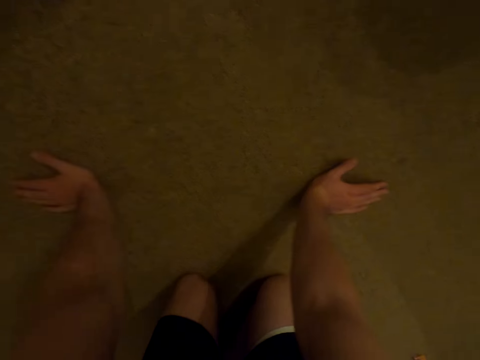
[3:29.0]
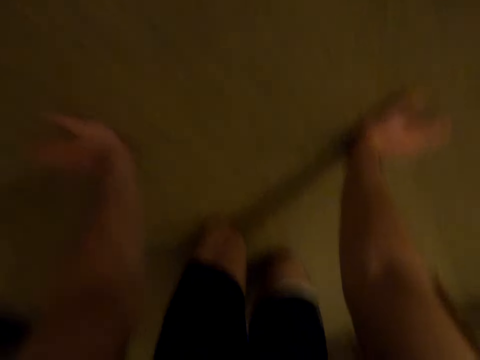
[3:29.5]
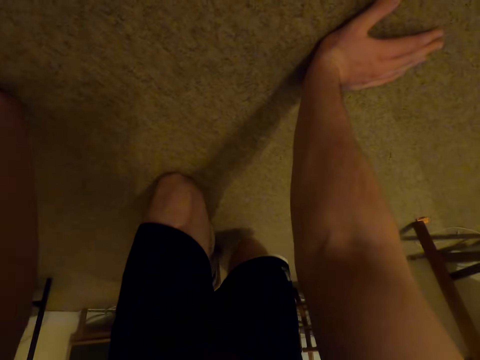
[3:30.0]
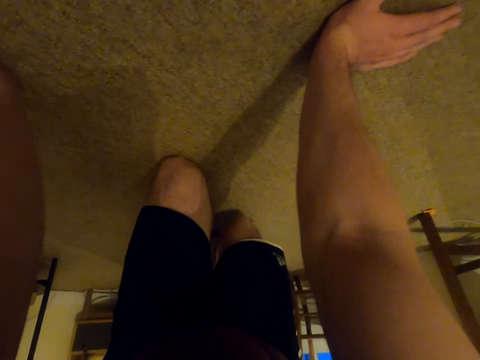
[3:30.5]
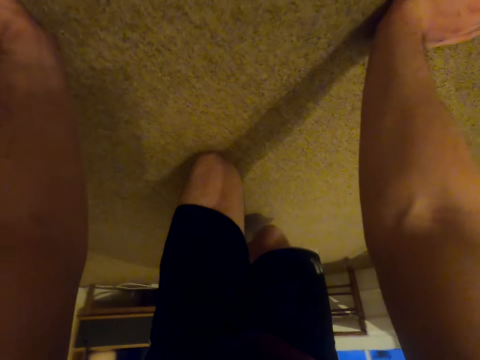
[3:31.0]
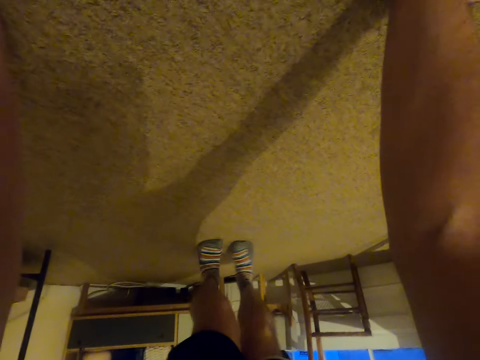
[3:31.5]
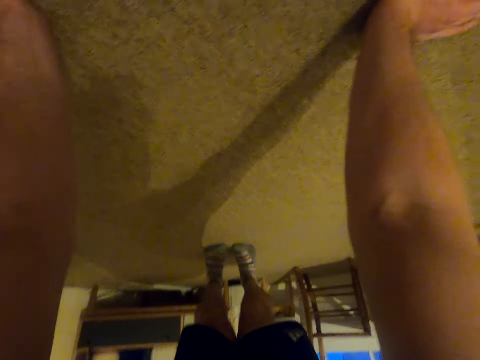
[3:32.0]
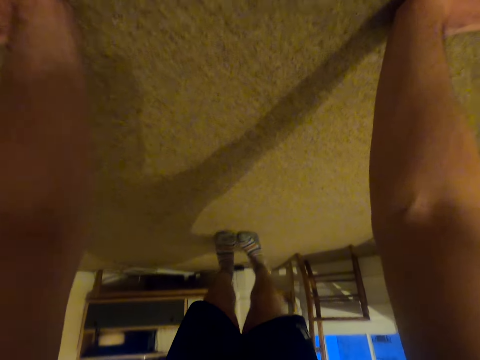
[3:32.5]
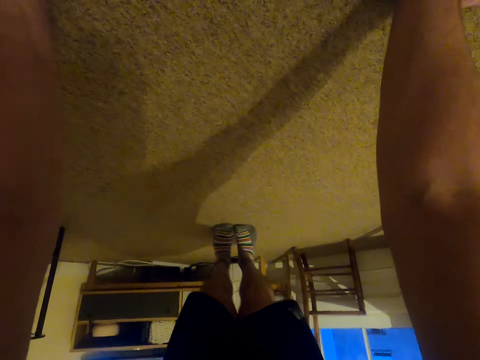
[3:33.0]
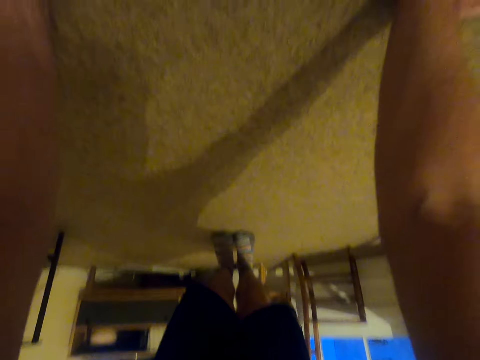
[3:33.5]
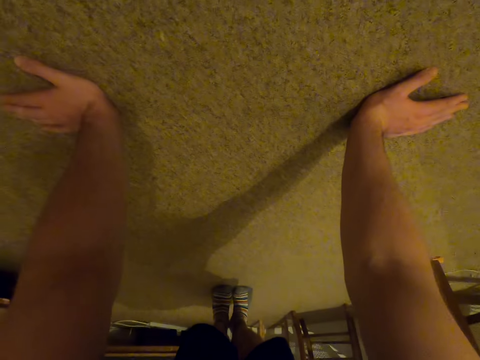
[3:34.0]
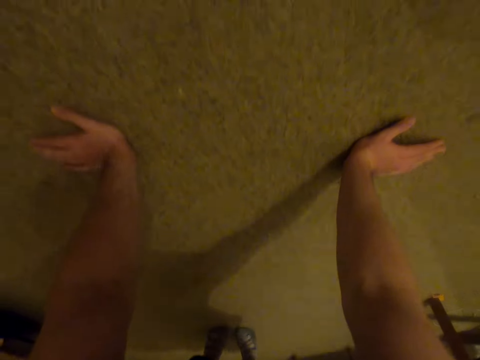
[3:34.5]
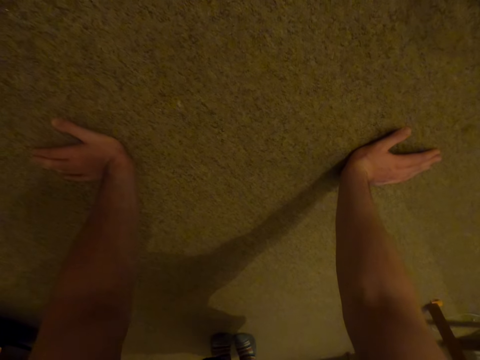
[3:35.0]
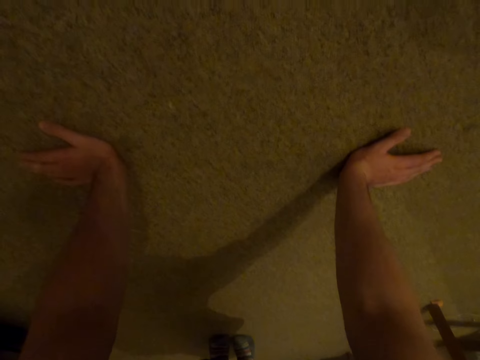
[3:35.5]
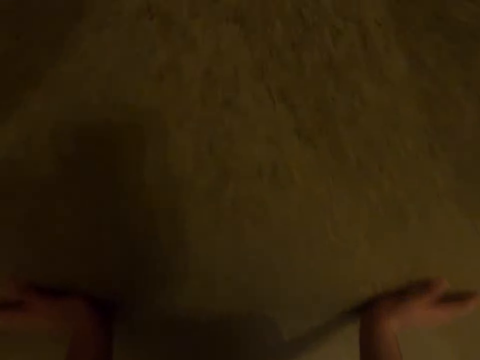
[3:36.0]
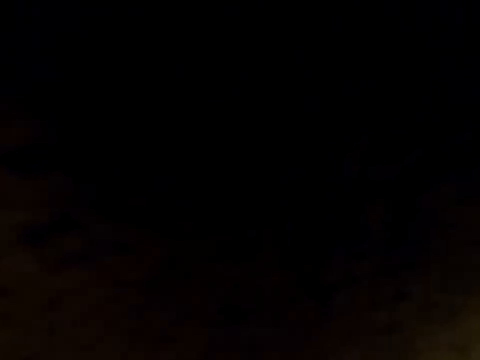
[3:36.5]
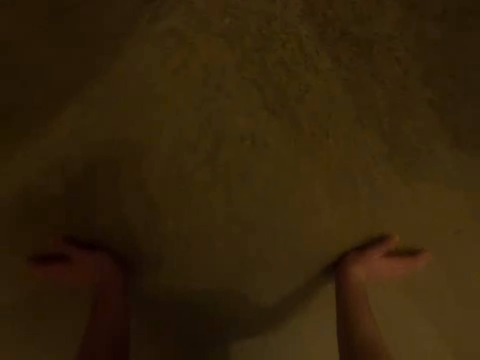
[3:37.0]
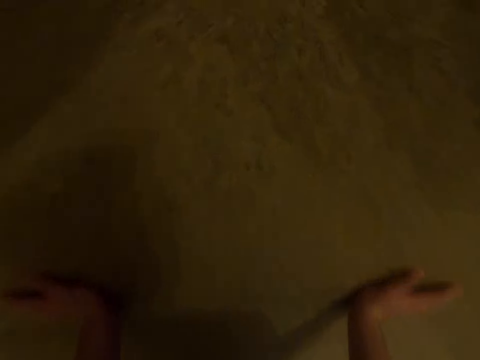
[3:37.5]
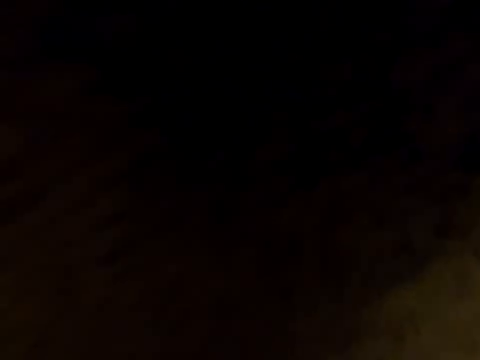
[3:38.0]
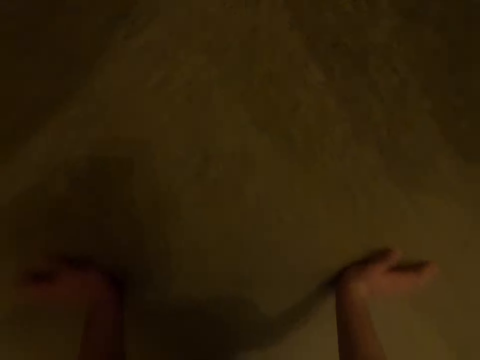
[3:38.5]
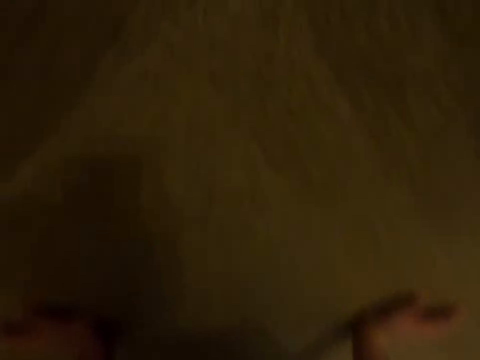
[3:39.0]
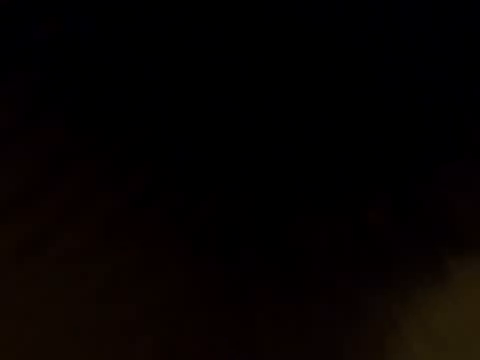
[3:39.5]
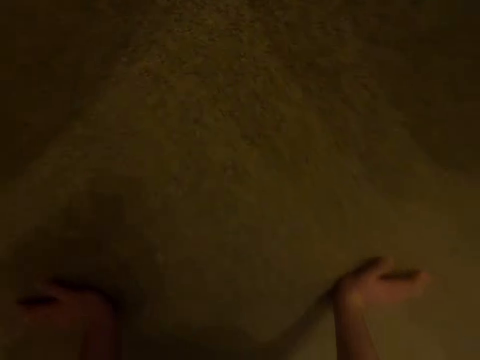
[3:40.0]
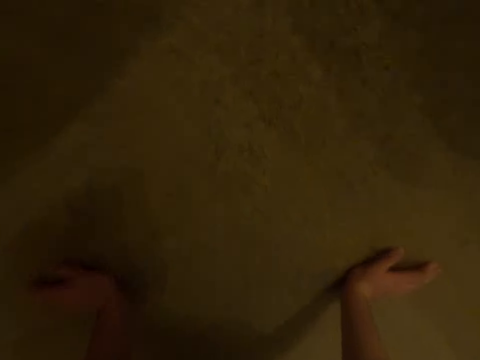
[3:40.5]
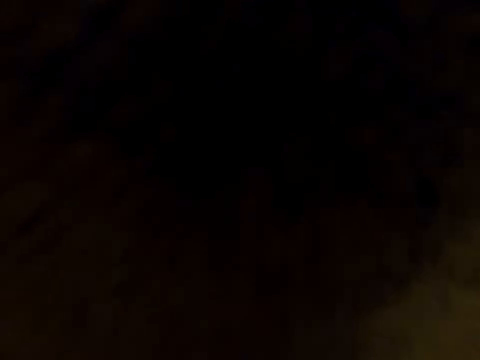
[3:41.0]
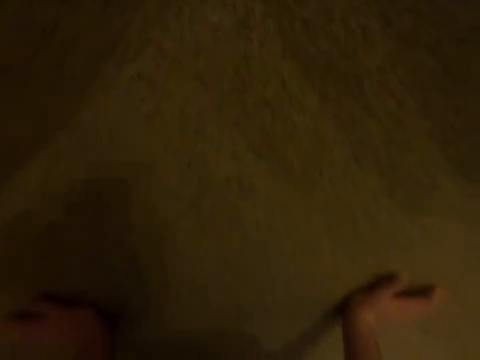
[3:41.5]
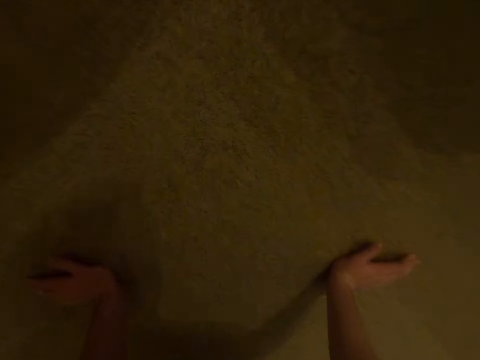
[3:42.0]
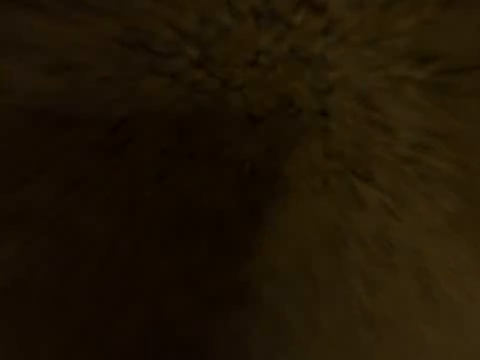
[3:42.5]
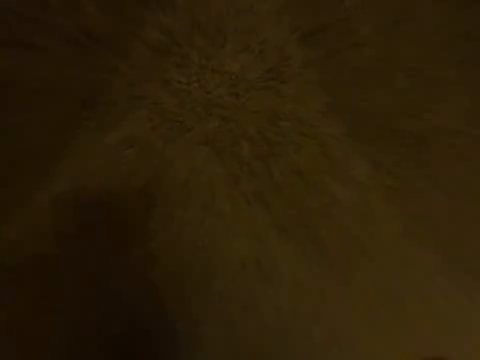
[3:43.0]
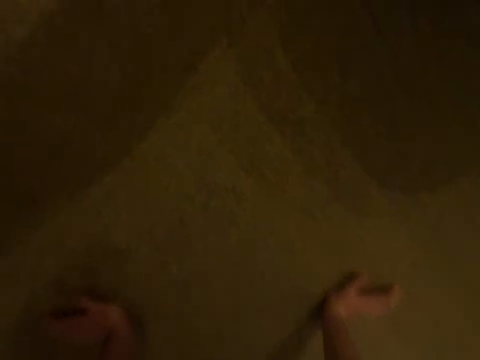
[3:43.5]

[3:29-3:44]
The camera wearer does press-ups. They lie in a plank position. They do push-ups.

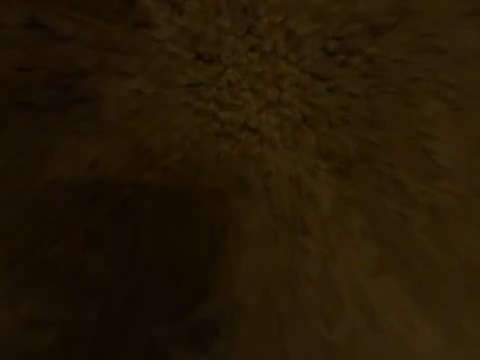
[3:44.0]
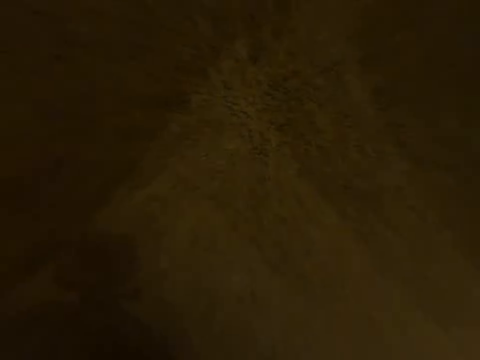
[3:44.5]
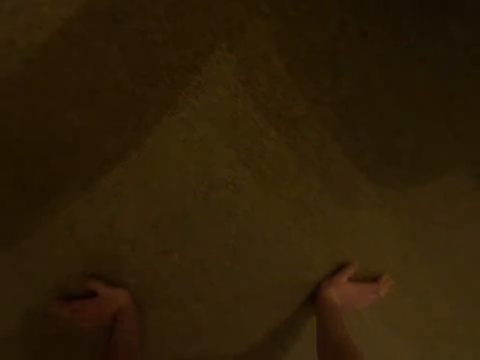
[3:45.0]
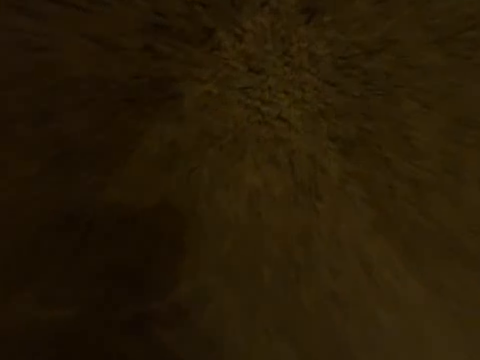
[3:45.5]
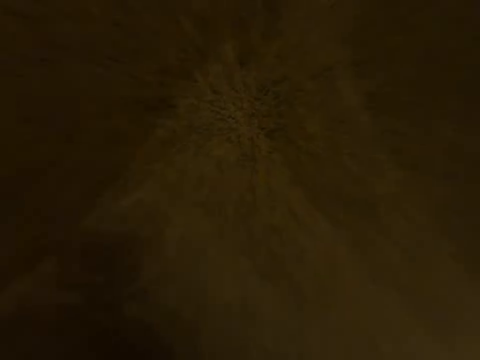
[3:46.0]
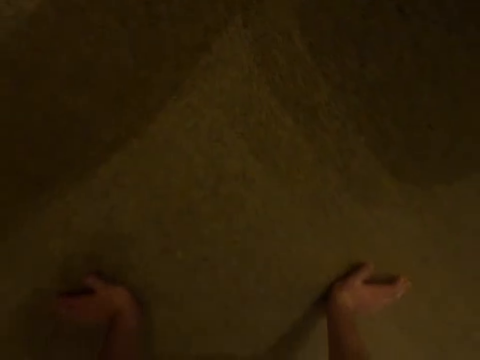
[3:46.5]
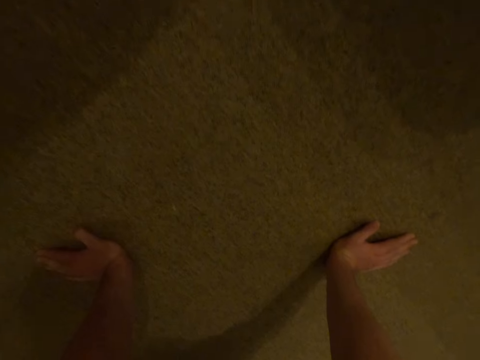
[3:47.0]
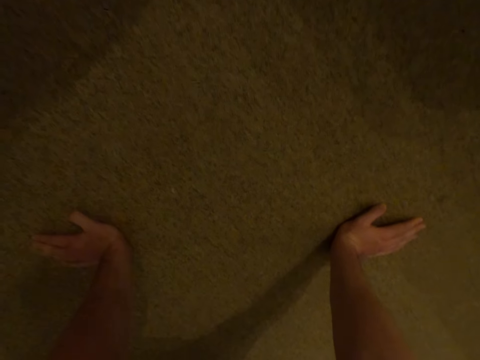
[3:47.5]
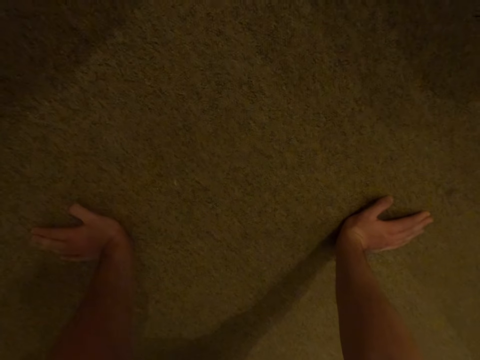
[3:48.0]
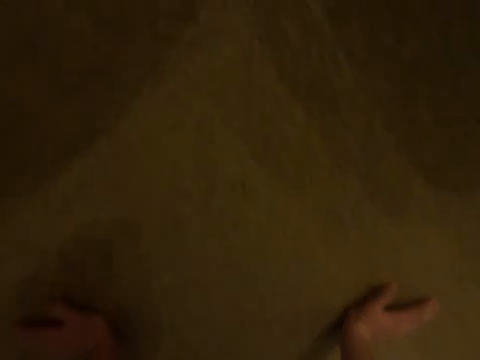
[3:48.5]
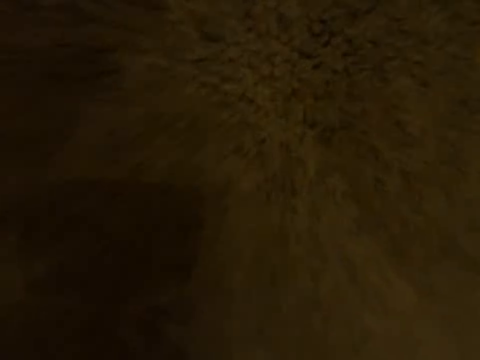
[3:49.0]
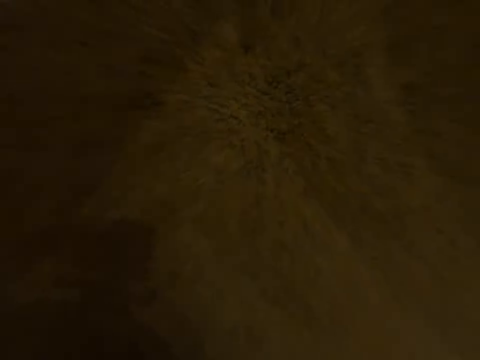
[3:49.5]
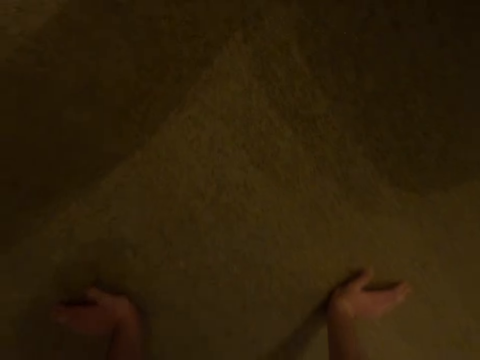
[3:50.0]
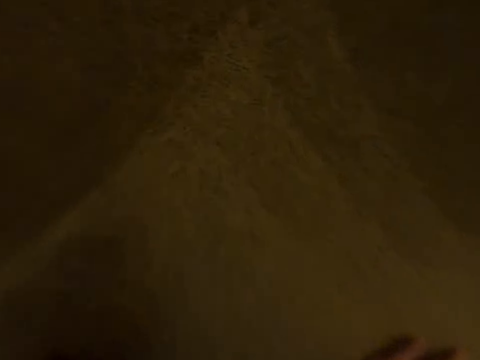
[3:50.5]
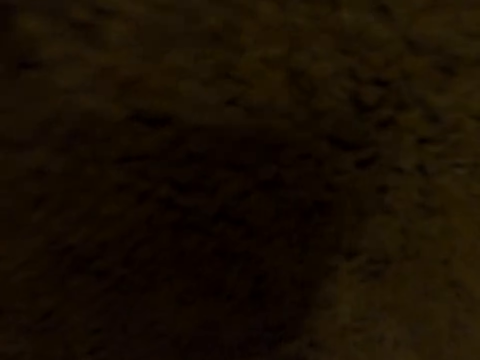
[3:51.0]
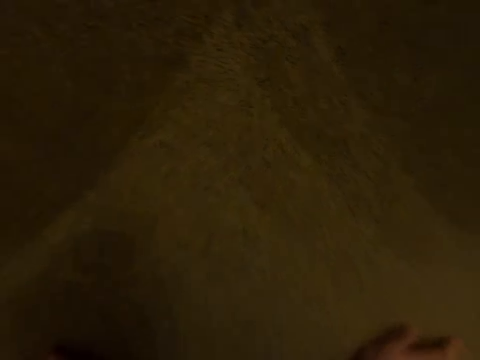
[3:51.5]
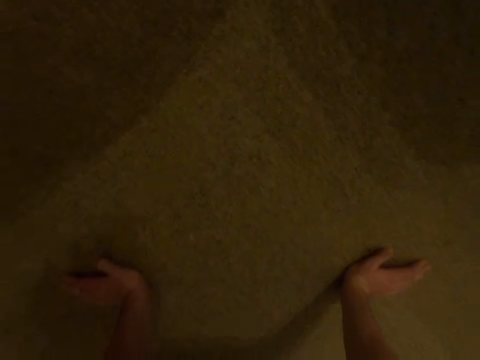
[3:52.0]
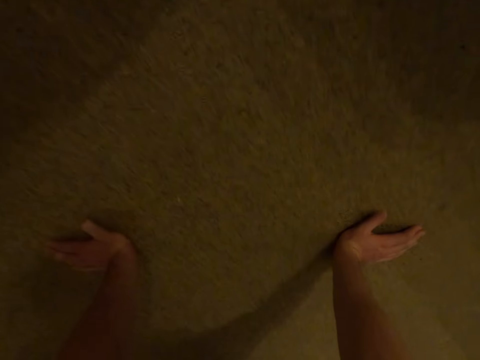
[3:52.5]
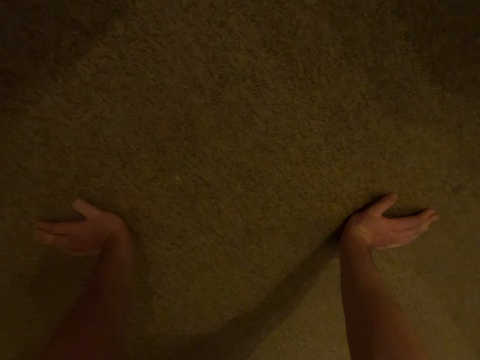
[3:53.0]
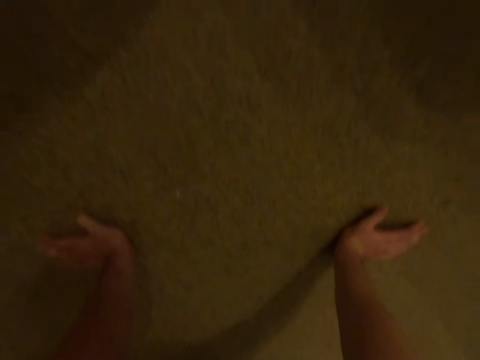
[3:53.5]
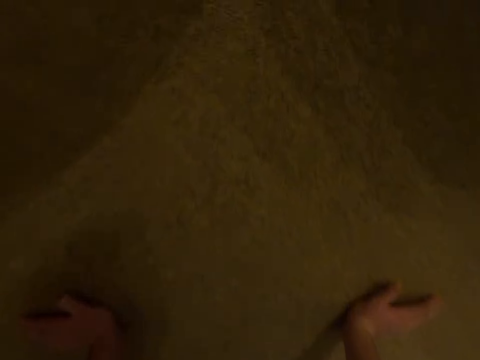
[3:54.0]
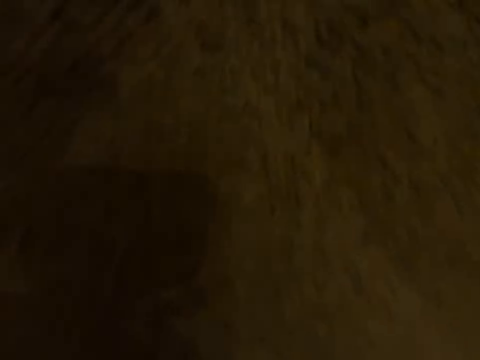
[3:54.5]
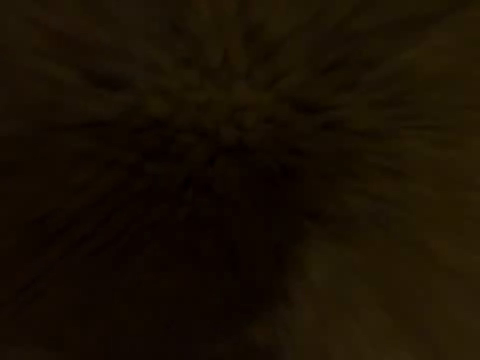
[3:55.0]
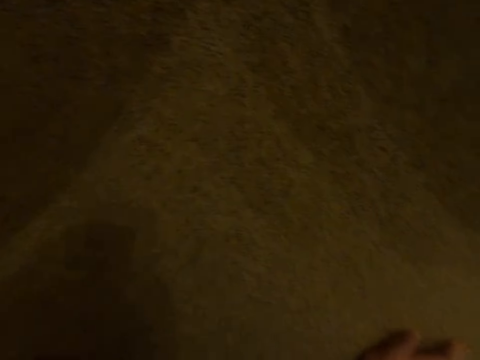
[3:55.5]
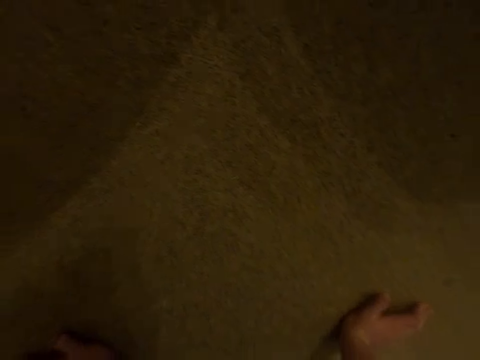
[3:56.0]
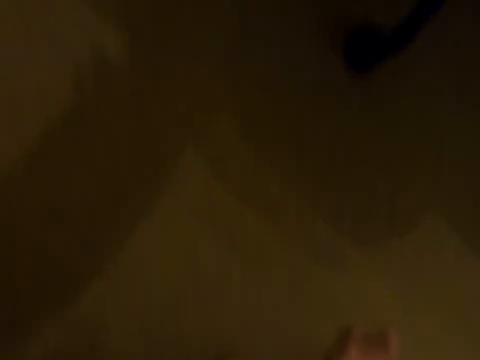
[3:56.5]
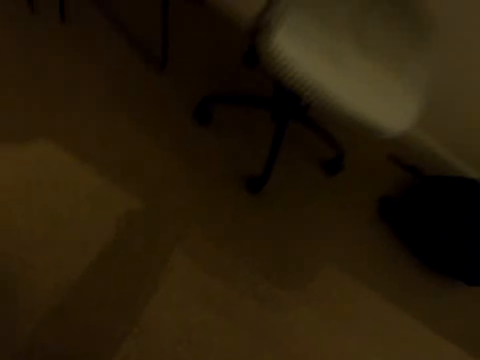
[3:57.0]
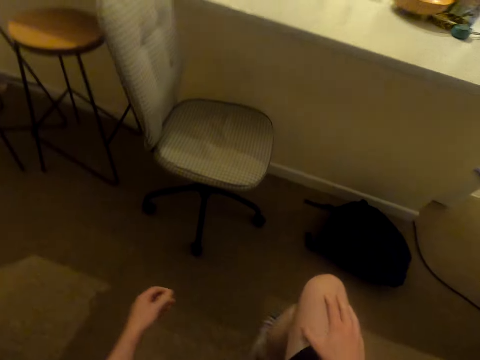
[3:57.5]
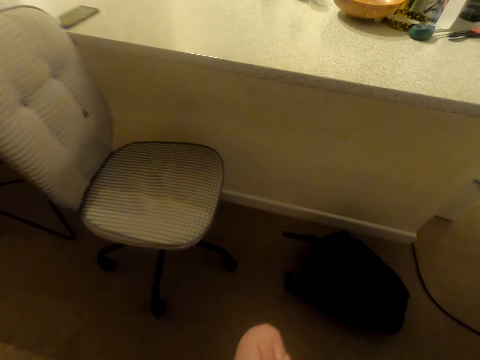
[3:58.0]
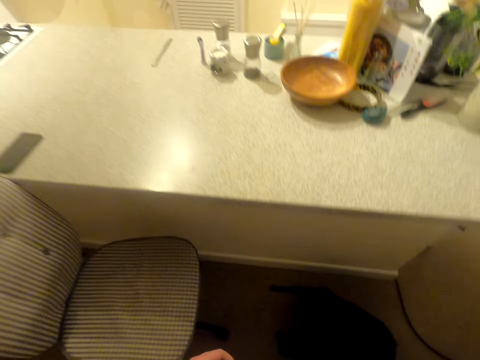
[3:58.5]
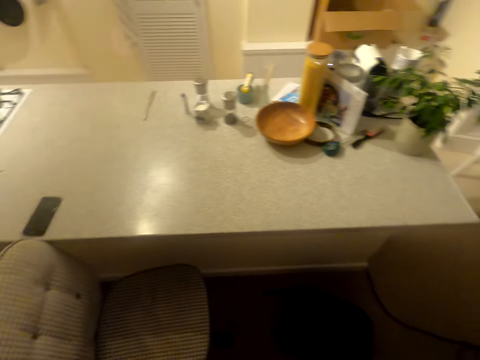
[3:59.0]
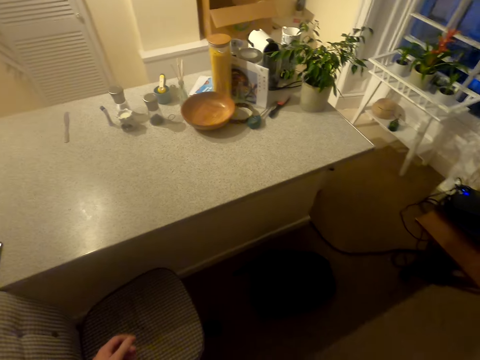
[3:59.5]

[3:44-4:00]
The camera wearer looks around. They do press-ups. They look around.
